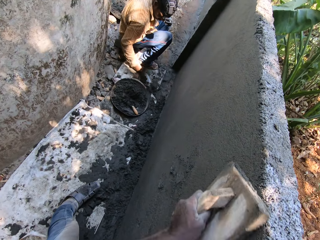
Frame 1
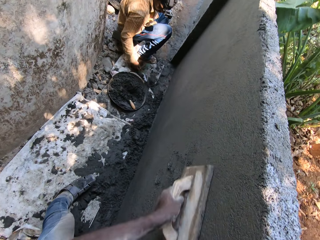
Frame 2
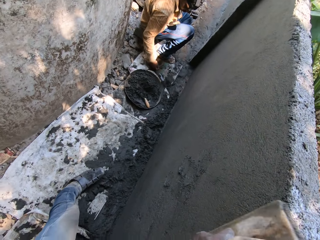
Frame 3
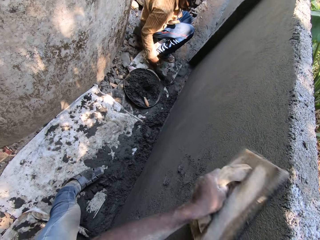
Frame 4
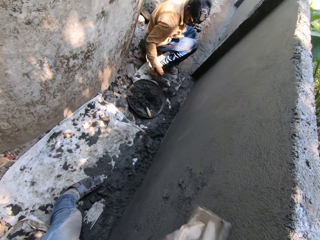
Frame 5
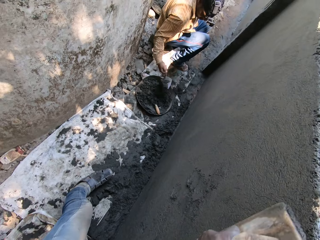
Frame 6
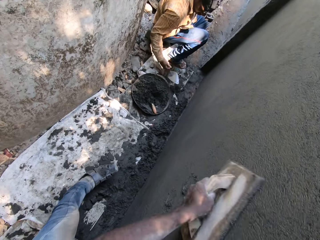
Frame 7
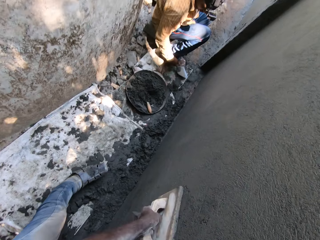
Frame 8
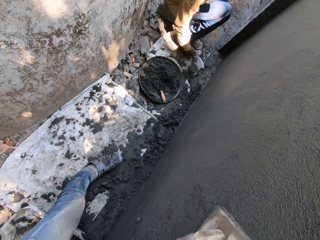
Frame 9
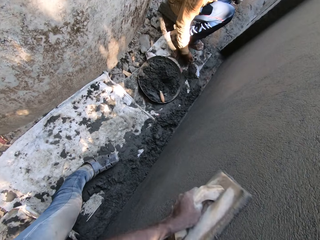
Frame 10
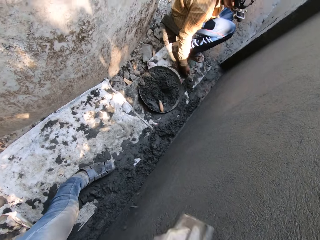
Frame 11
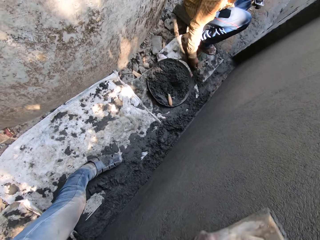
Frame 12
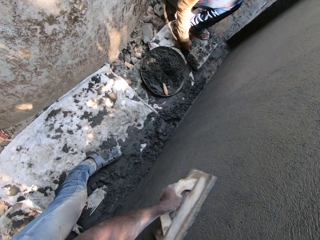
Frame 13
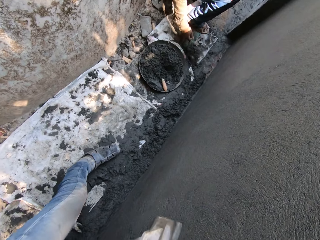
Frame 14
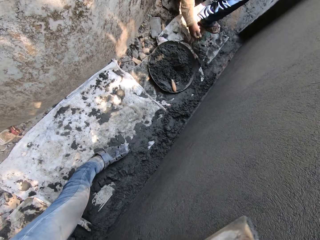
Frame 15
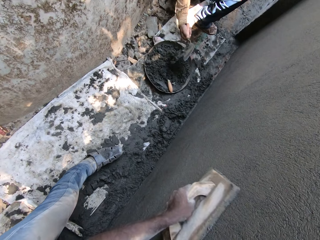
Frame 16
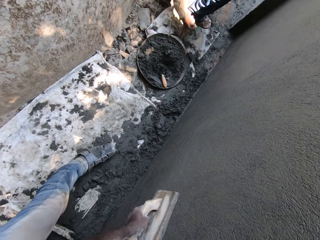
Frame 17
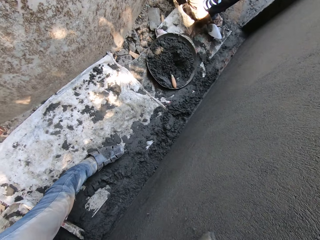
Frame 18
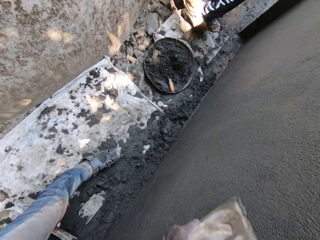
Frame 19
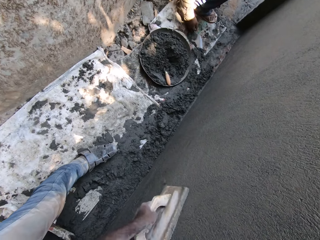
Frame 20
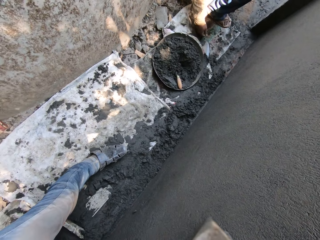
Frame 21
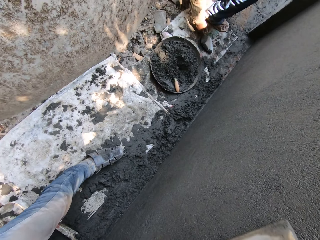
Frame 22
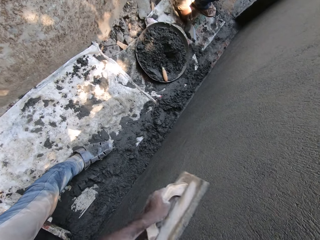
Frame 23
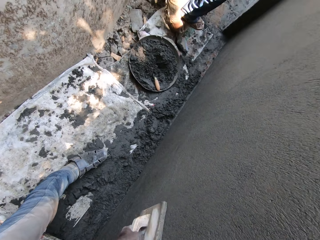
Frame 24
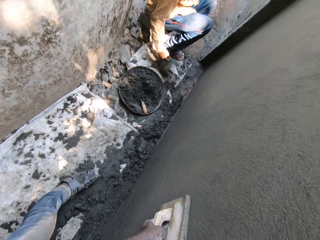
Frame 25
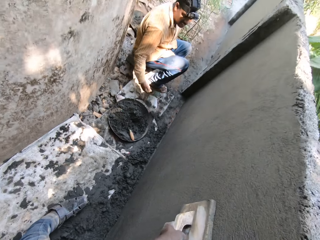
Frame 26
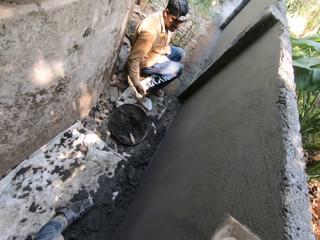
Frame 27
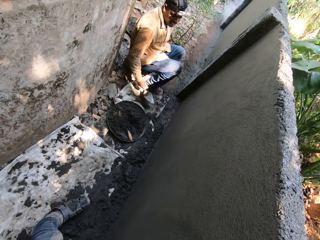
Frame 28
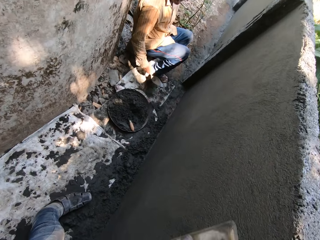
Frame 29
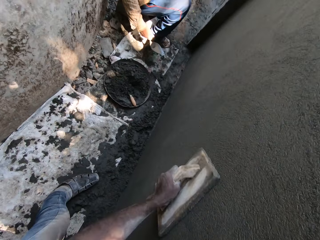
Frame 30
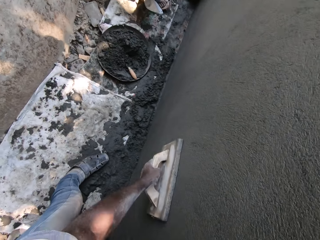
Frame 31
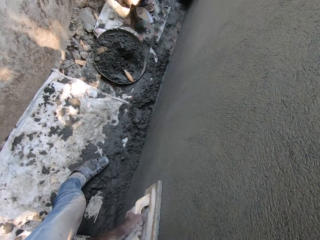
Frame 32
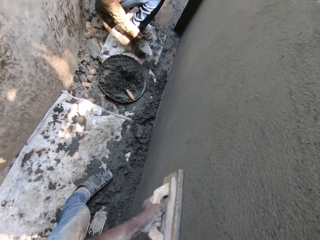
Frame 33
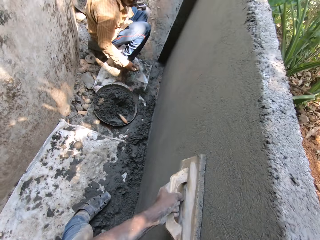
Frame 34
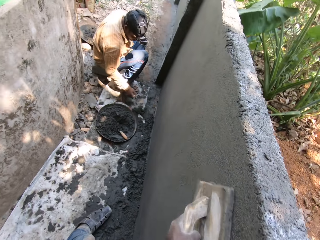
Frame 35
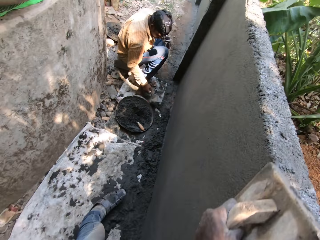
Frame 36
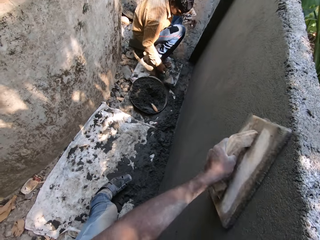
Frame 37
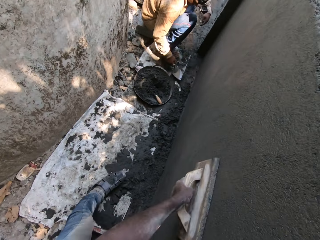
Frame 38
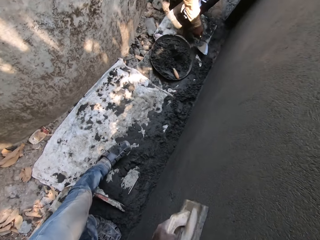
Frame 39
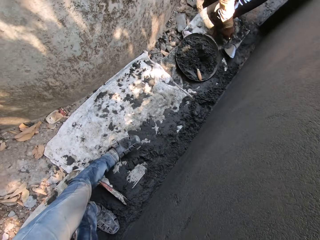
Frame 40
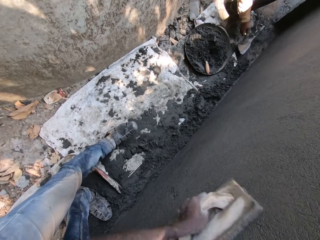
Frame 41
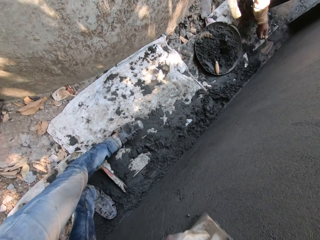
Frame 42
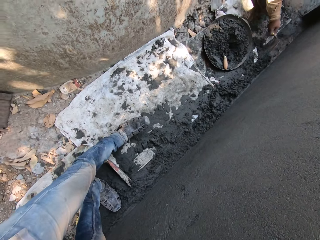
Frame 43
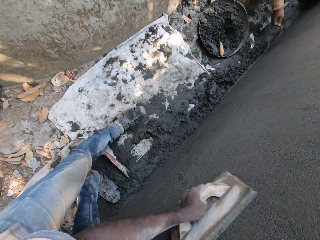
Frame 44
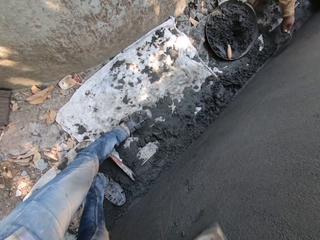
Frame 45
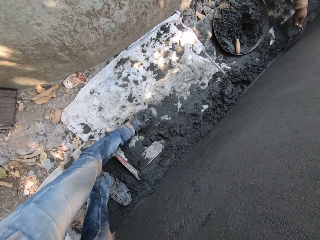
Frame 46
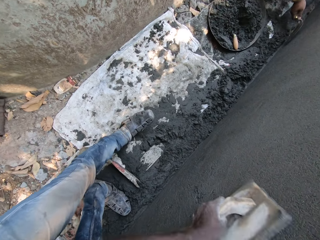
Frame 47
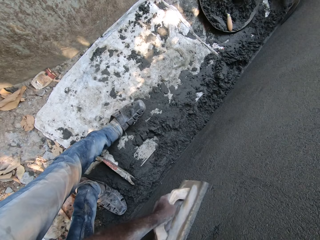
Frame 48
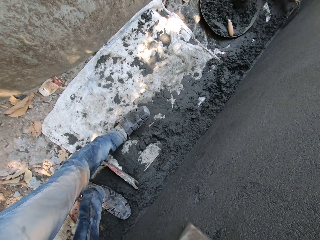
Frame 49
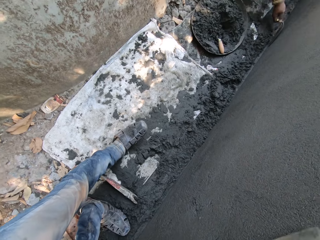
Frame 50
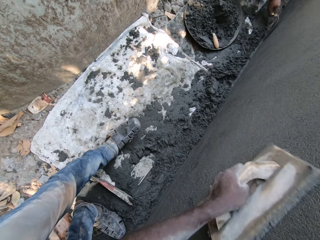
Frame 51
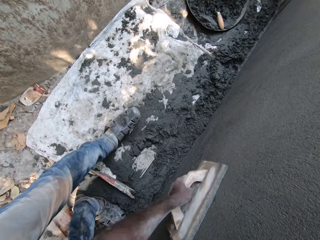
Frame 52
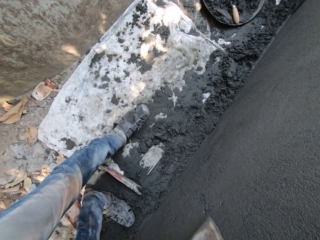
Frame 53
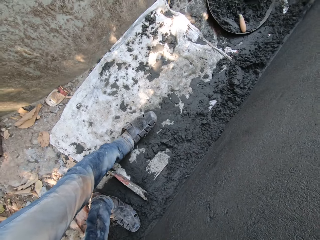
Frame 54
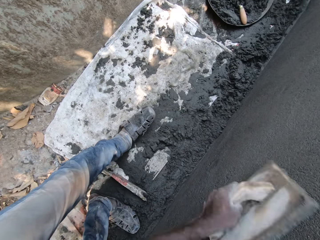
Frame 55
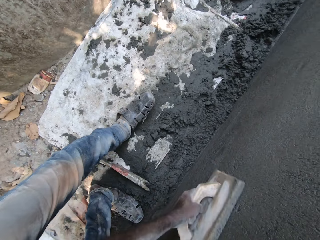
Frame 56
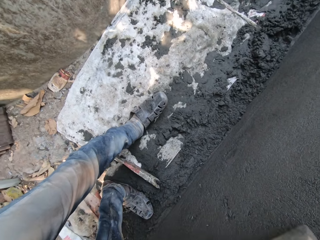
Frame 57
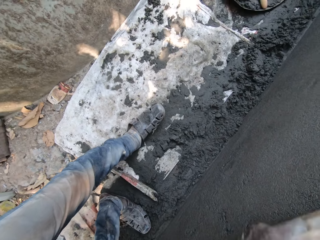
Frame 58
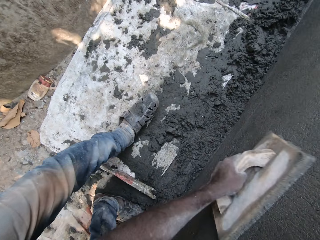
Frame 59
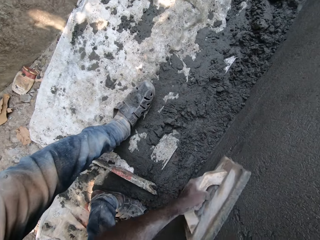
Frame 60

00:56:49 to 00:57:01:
A man puts the mortar on the floor in the metallic basin with the trowel.

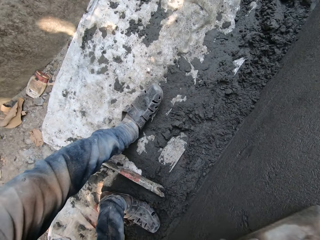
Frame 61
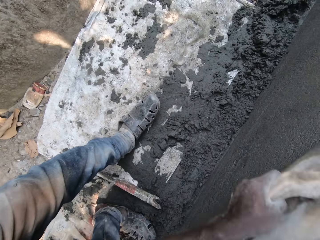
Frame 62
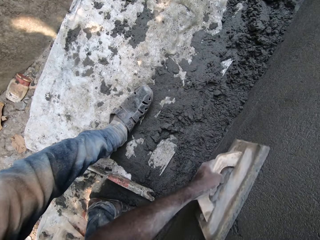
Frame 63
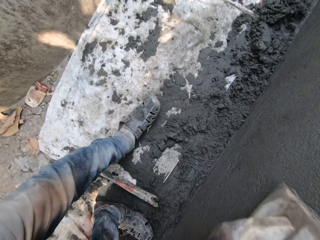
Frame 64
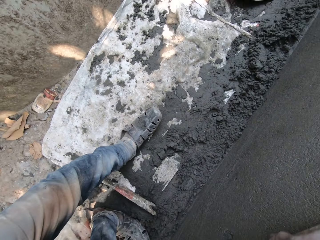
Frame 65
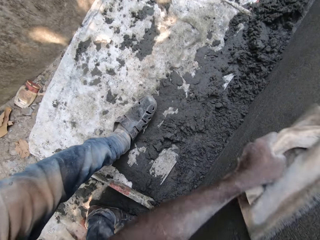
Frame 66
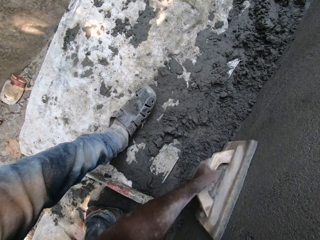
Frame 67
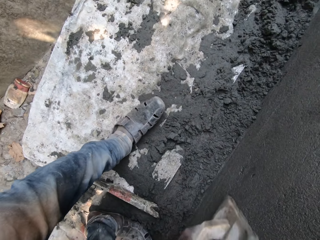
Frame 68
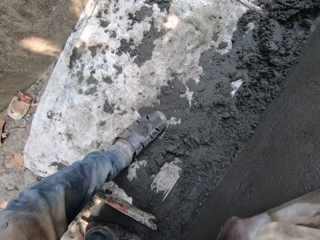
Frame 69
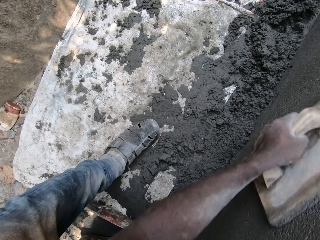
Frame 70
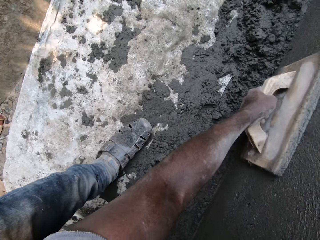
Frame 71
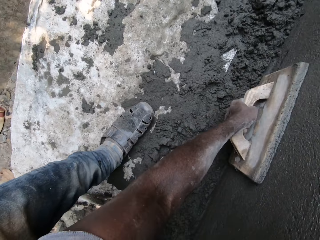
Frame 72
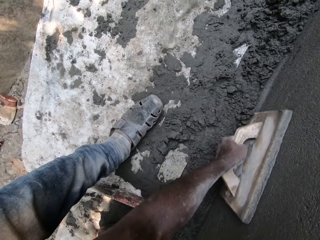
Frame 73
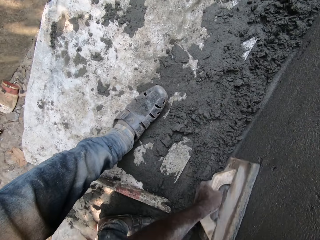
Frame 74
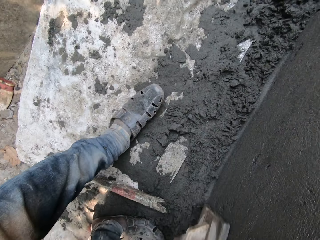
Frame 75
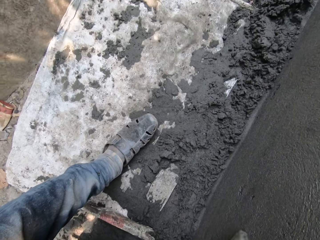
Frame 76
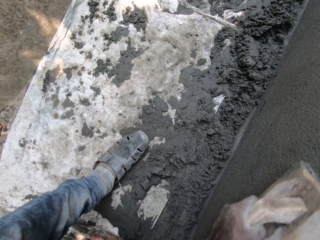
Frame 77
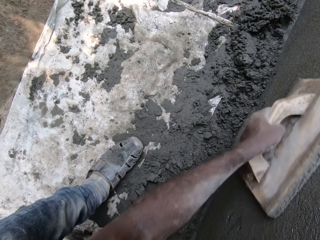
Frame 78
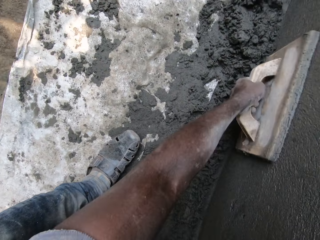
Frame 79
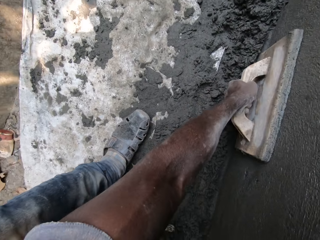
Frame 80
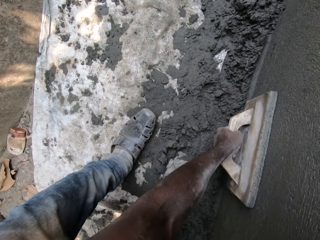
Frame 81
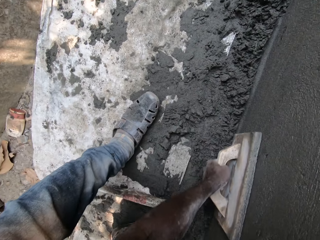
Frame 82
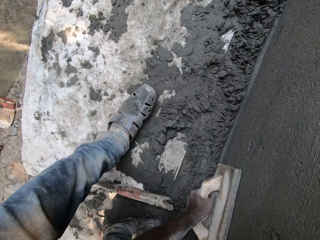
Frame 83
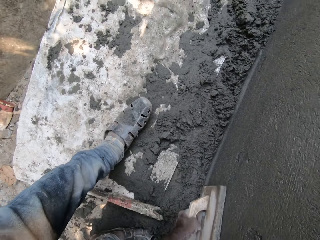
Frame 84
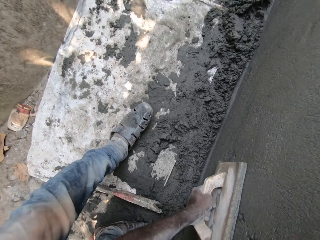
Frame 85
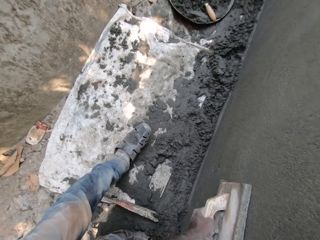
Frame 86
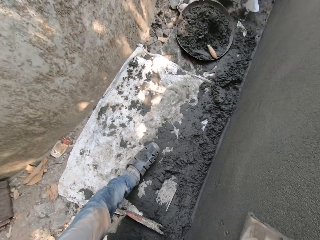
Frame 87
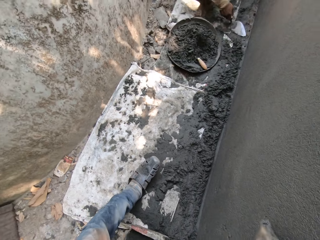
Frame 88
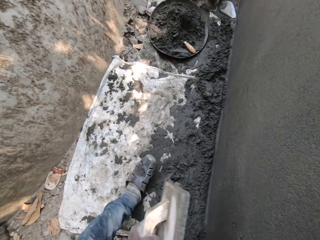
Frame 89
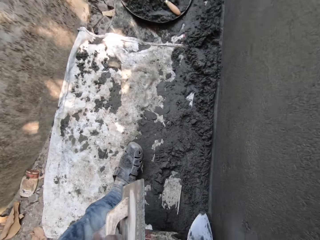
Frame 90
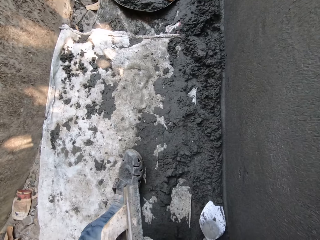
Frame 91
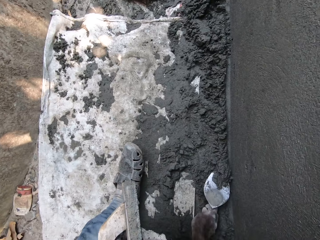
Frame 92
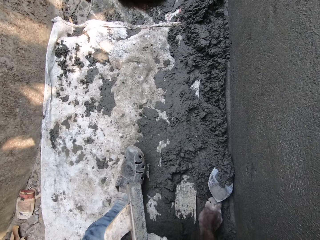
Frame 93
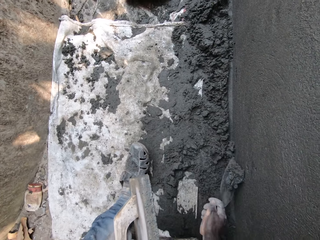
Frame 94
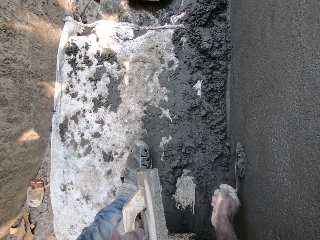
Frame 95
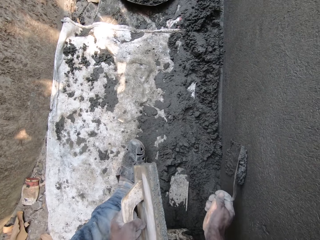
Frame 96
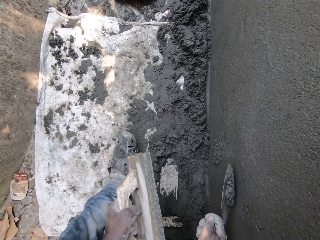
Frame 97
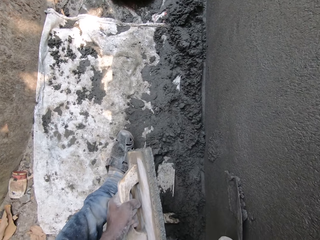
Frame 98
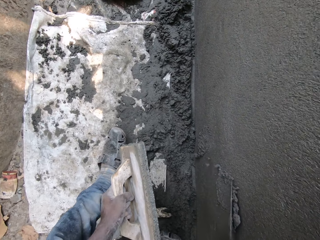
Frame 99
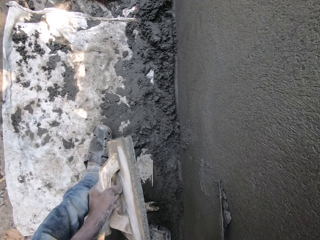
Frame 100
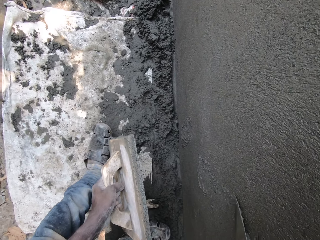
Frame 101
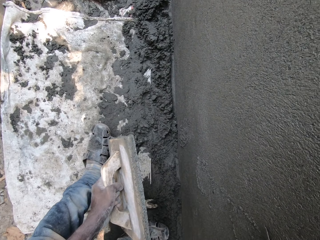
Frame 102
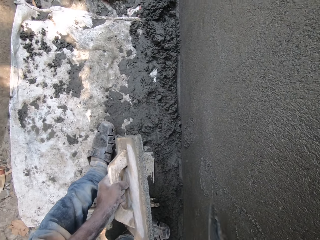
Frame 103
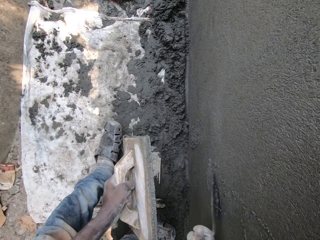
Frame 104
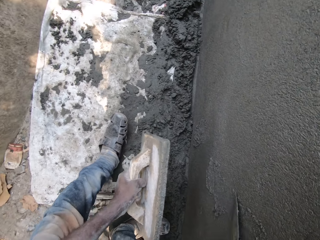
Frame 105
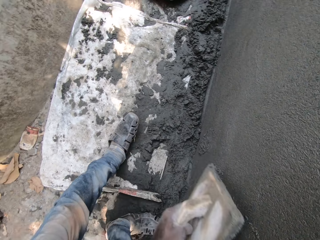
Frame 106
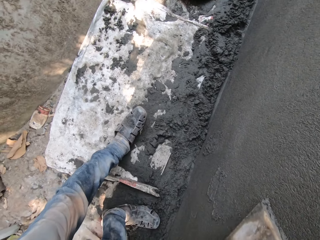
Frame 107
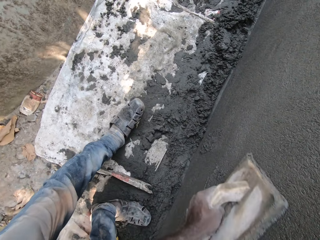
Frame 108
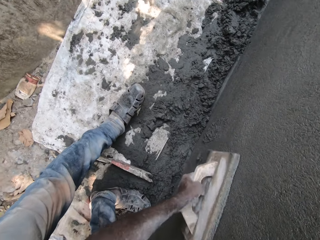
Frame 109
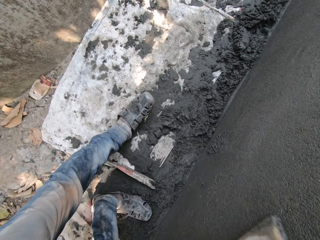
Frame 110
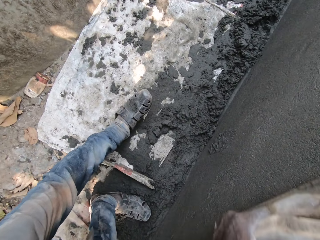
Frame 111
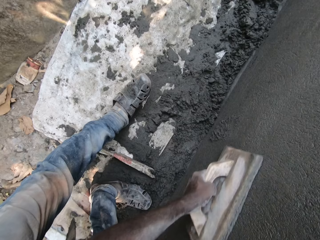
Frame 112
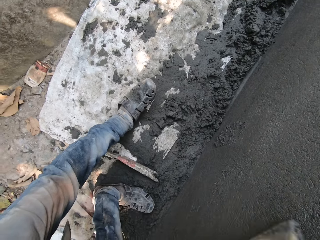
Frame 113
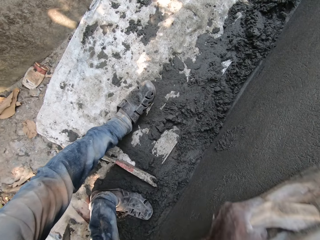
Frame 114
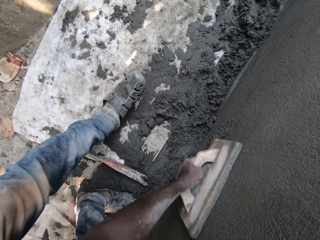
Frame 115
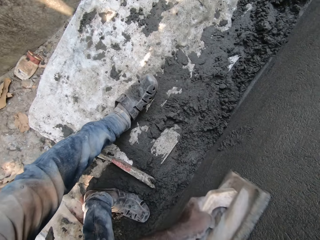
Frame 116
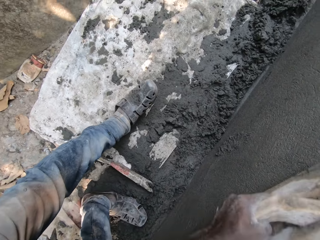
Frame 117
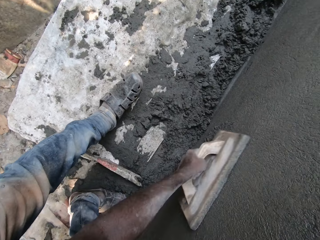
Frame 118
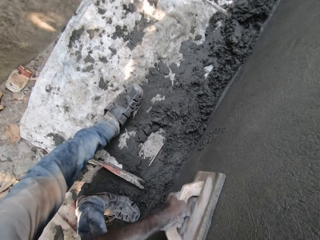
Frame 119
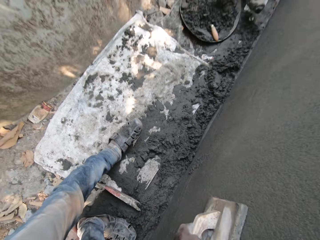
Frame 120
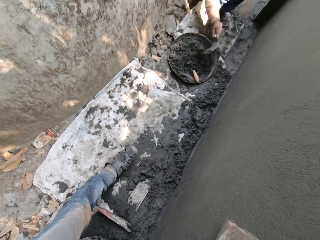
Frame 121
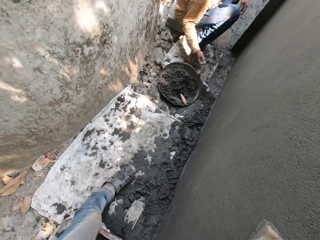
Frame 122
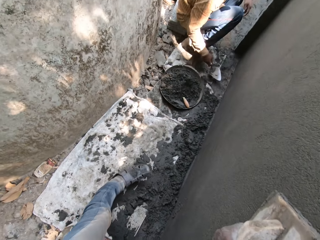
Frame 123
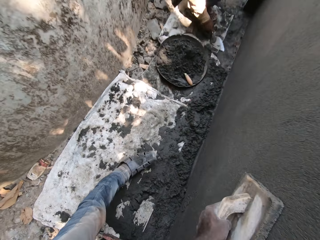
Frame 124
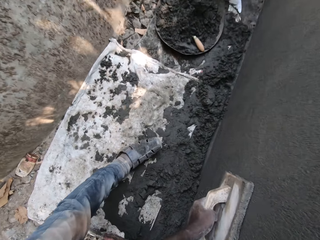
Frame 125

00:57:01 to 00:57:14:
The camera wearer carries cement from the floor with the masonry trowel in his right hand. He plasters the wall with the cement in the masonry trowel in his right hand. He smoothens the cement on the wall with the wooden trowel in his left hand.
